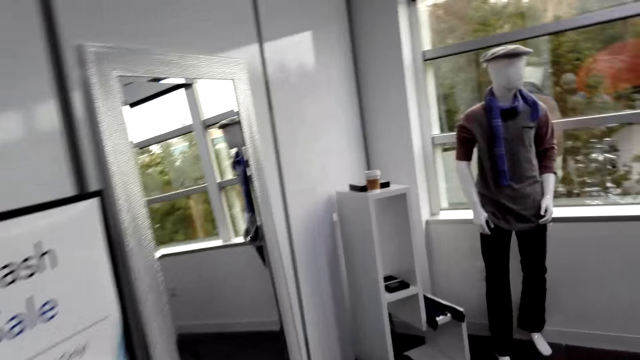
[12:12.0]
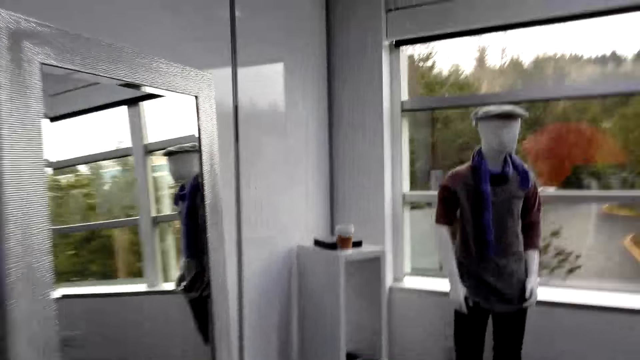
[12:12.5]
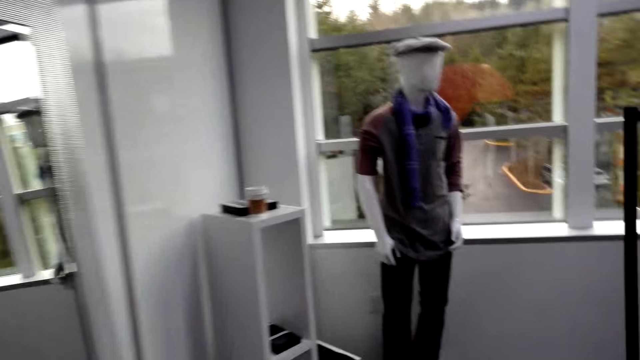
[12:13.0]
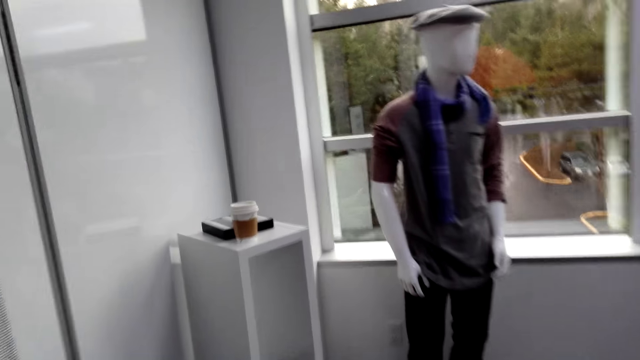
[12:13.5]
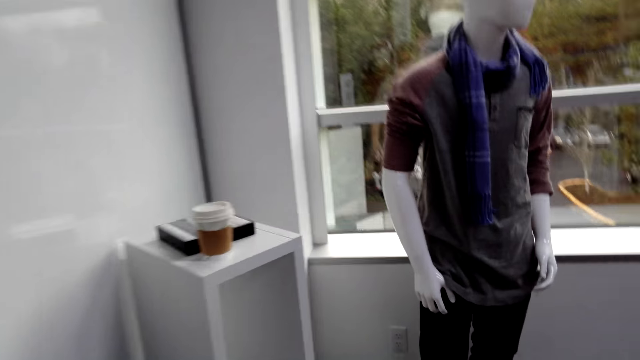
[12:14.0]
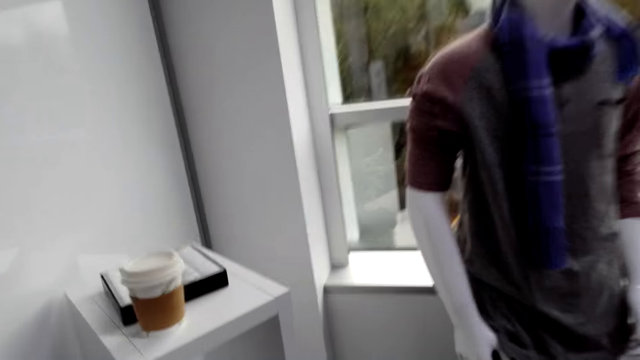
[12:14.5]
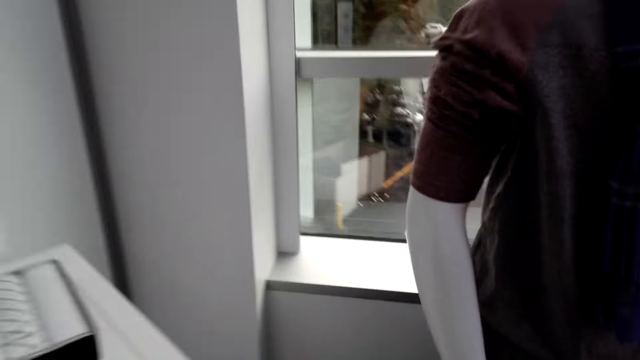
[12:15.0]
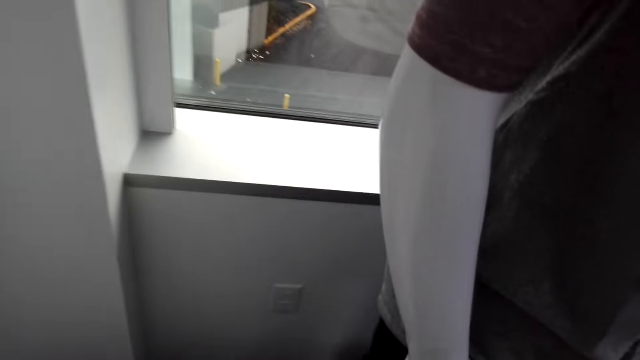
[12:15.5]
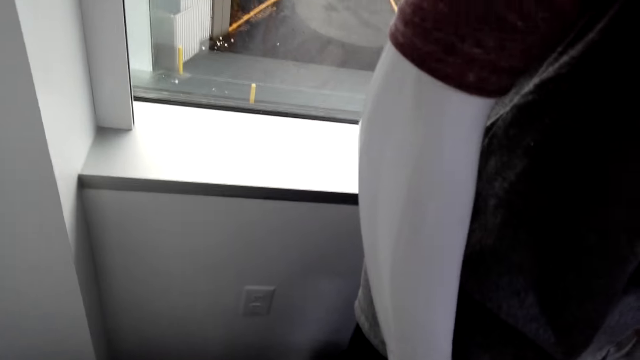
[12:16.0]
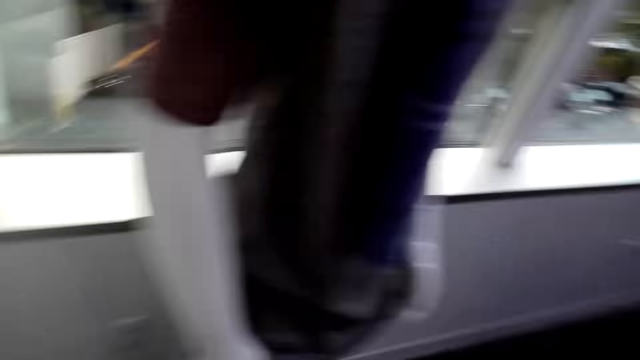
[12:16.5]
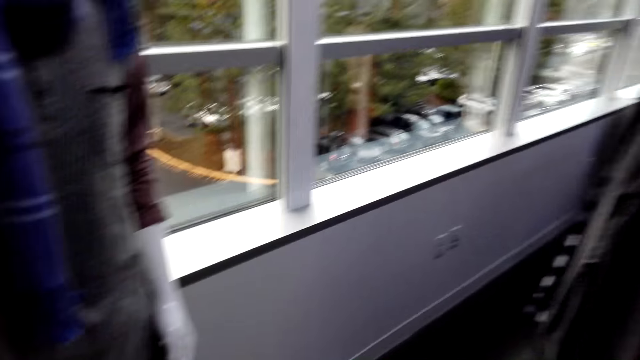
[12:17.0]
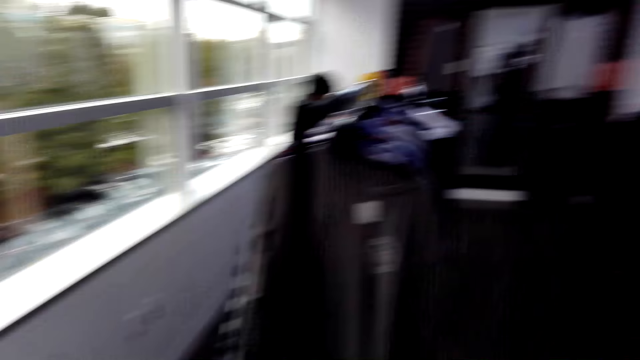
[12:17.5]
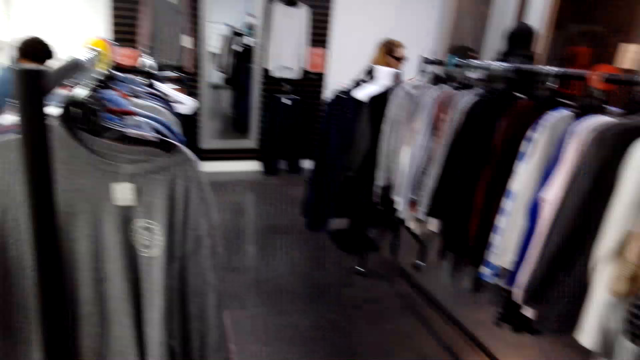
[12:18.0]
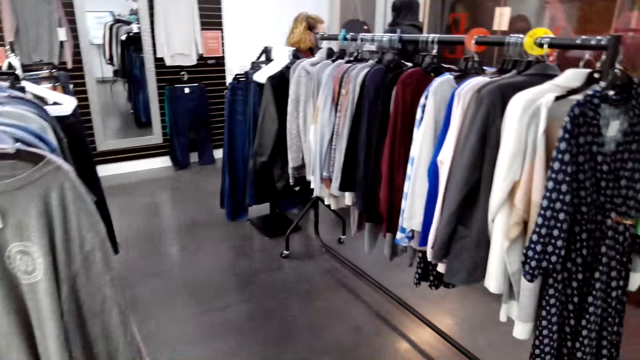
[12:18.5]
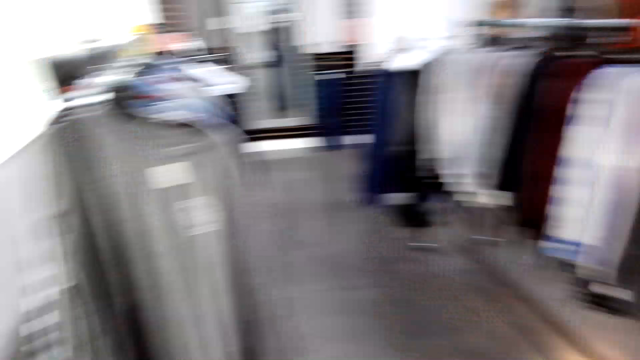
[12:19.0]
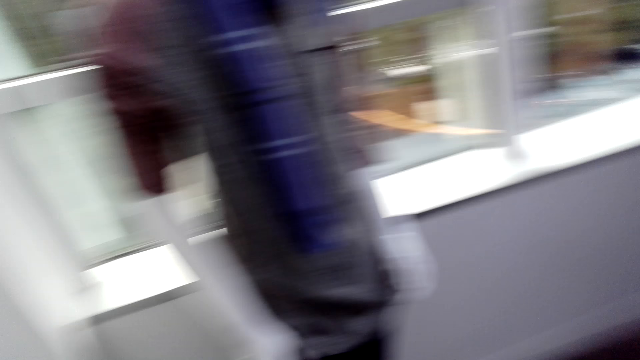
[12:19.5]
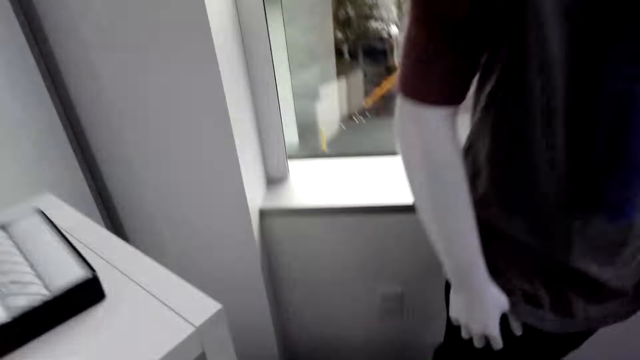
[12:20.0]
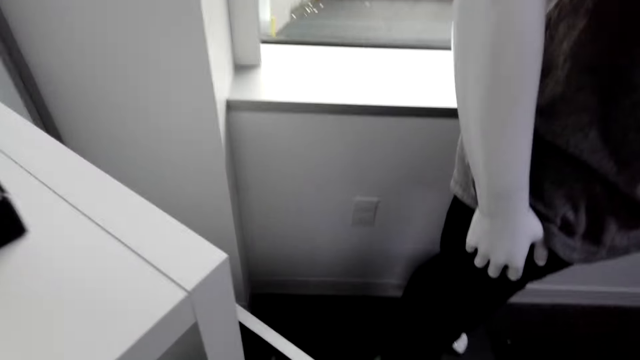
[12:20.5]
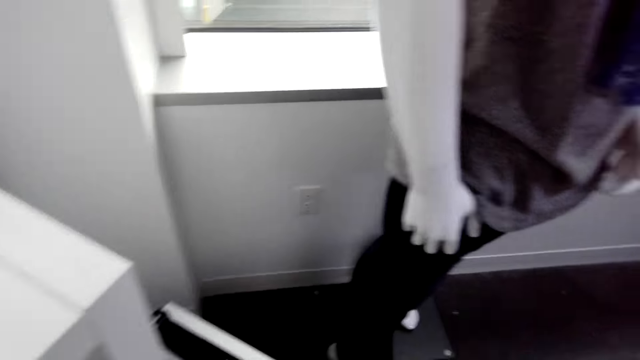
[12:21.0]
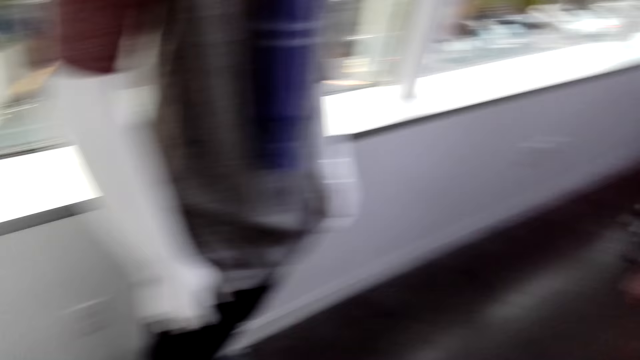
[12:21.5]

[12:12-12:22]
The camera wearer walks around. They turn around.

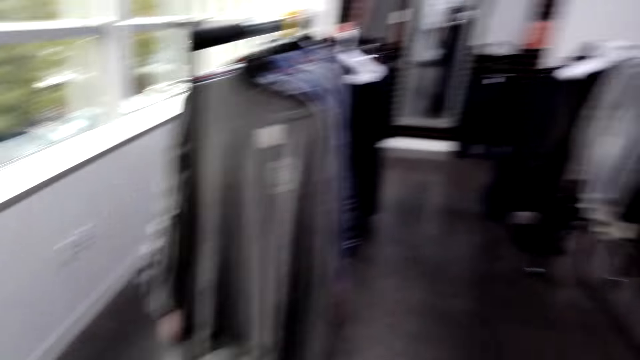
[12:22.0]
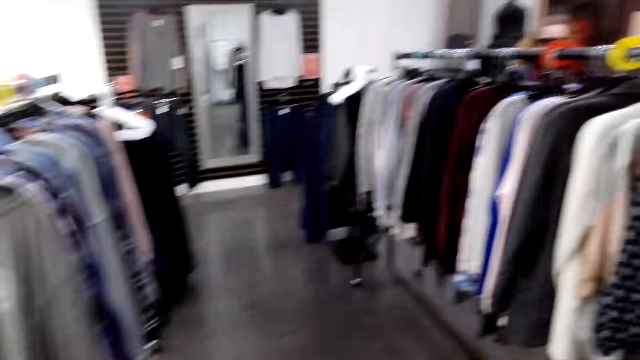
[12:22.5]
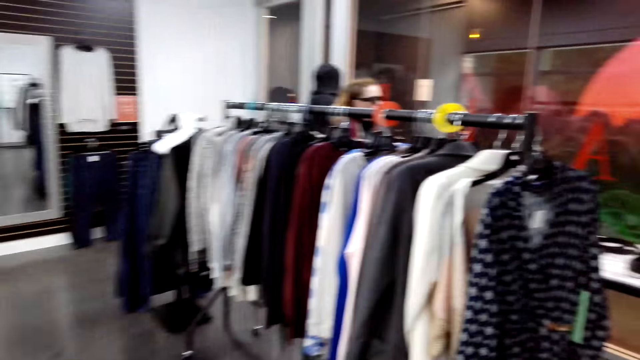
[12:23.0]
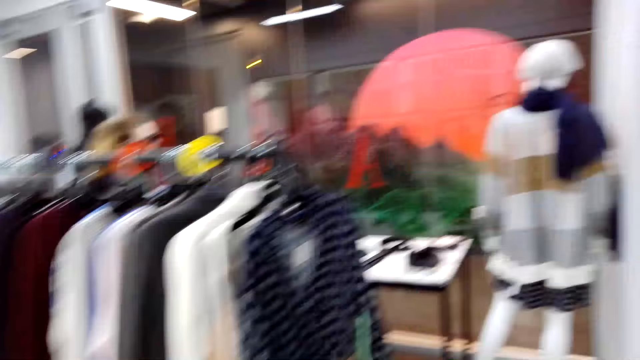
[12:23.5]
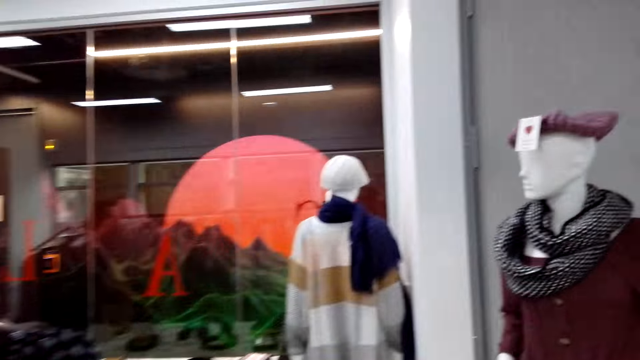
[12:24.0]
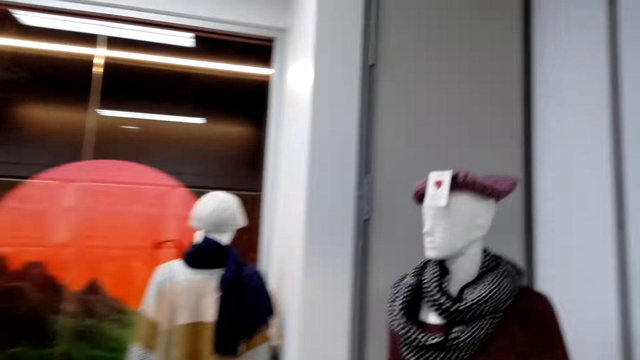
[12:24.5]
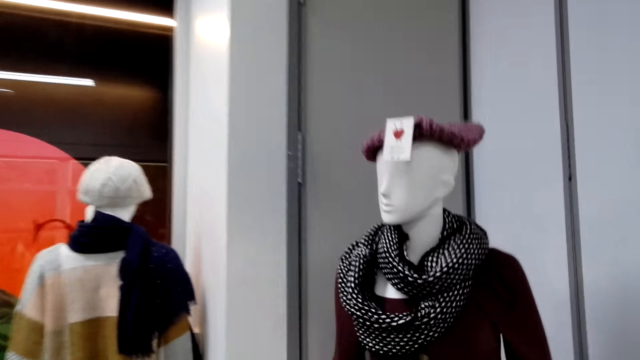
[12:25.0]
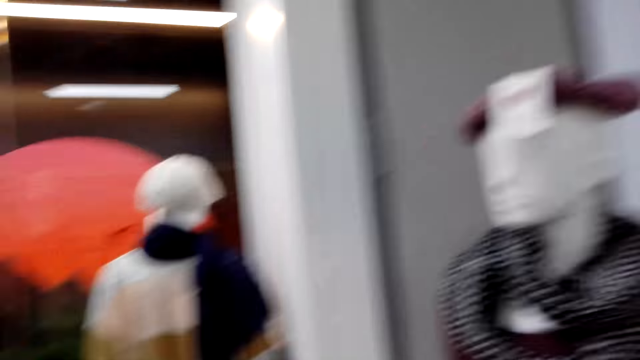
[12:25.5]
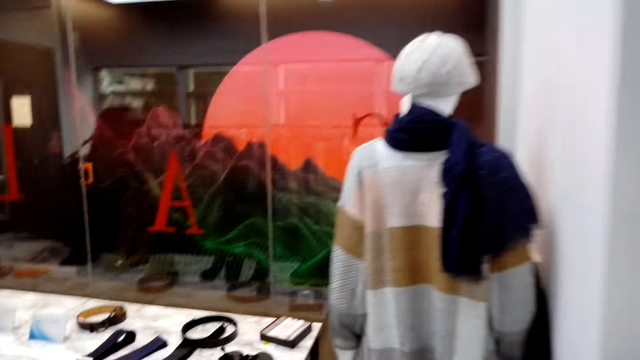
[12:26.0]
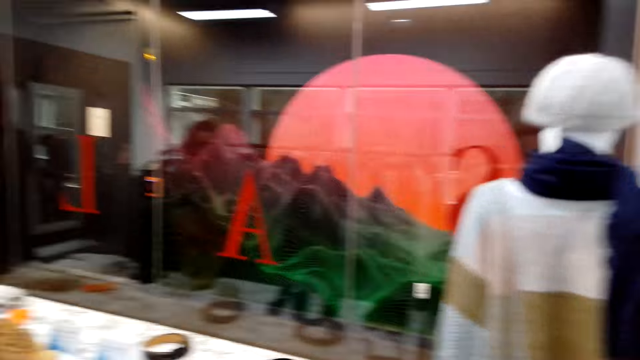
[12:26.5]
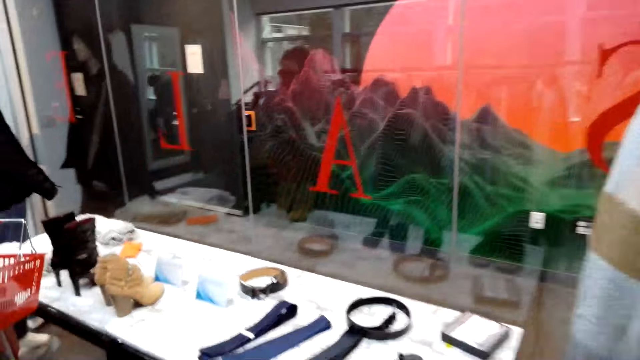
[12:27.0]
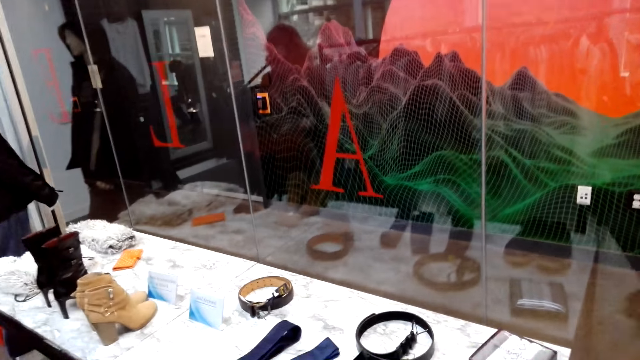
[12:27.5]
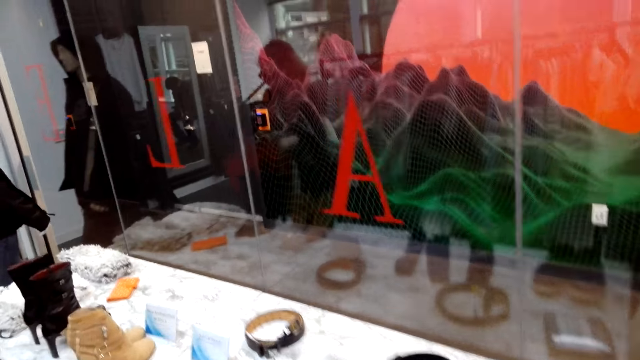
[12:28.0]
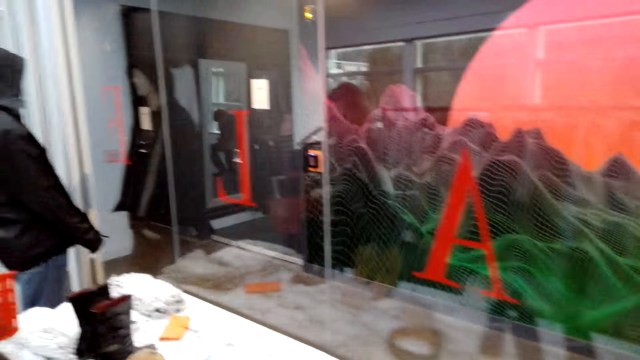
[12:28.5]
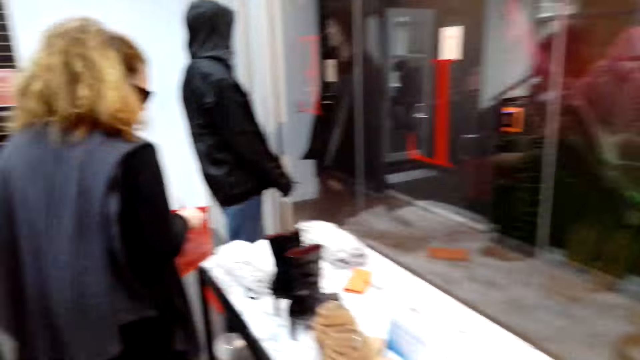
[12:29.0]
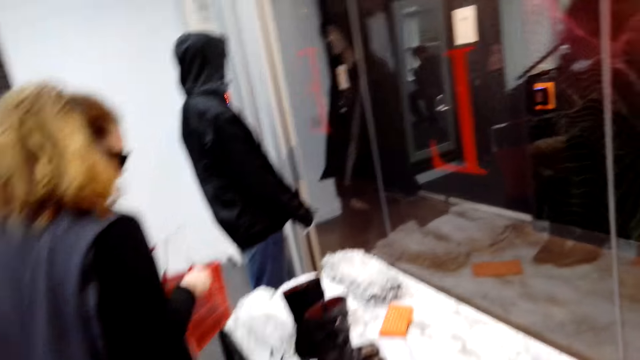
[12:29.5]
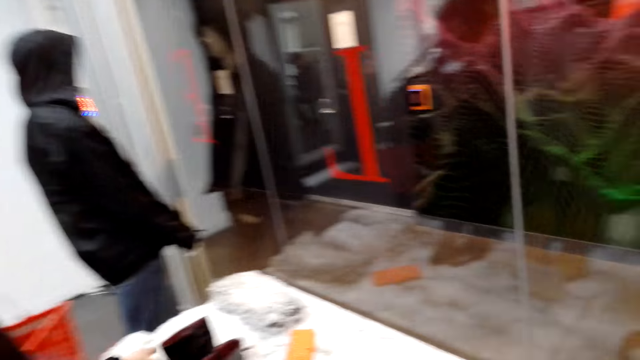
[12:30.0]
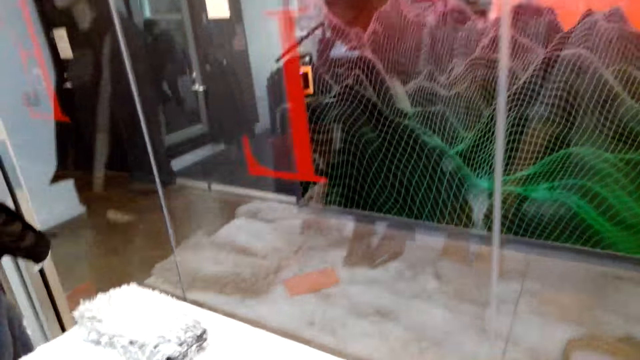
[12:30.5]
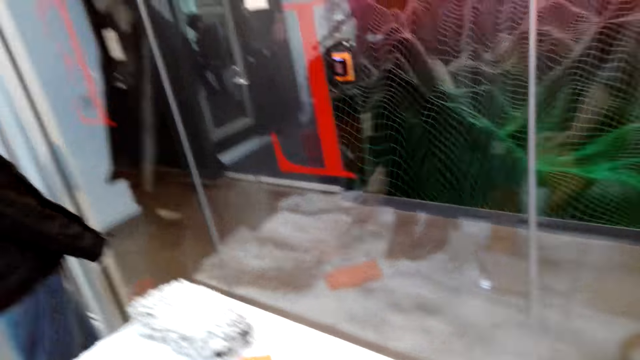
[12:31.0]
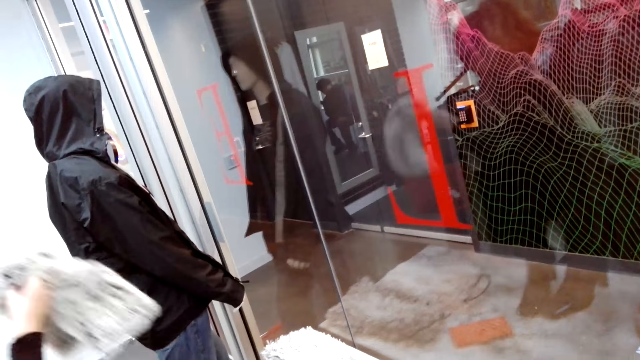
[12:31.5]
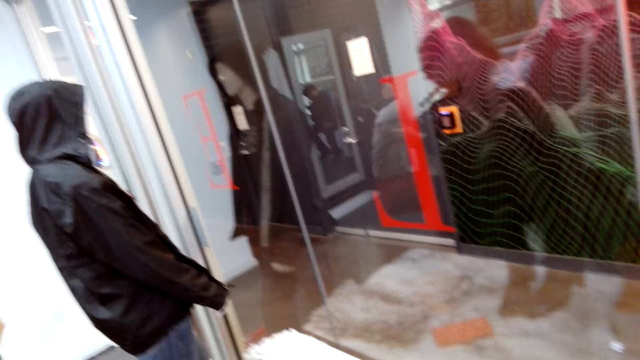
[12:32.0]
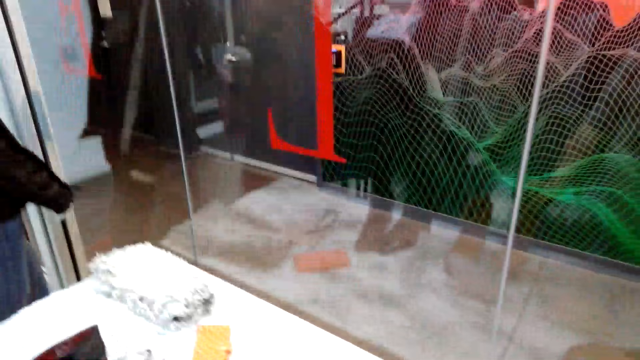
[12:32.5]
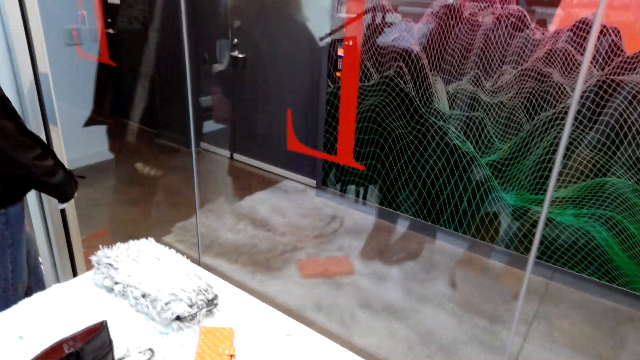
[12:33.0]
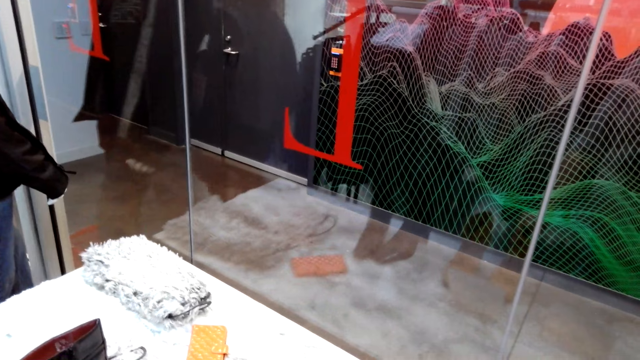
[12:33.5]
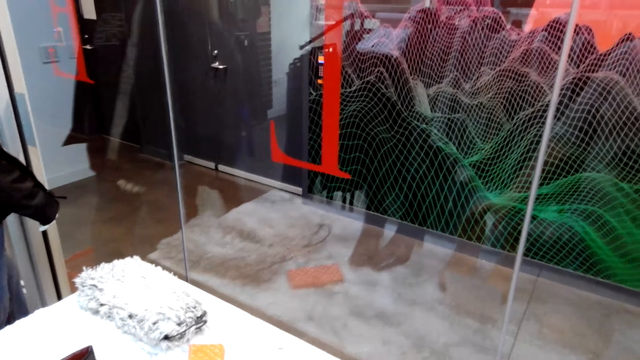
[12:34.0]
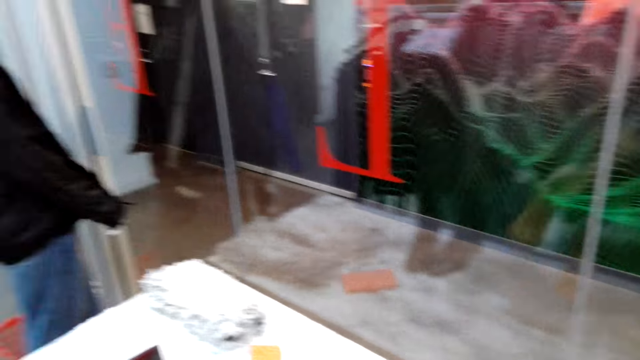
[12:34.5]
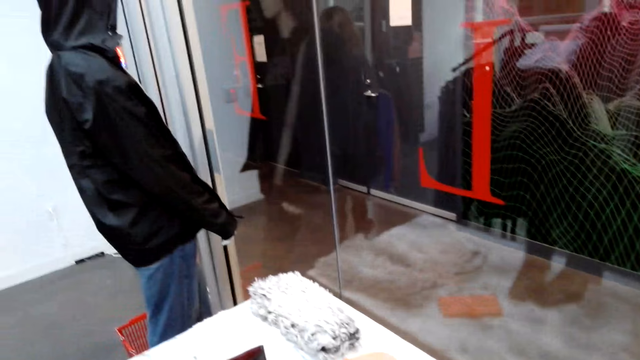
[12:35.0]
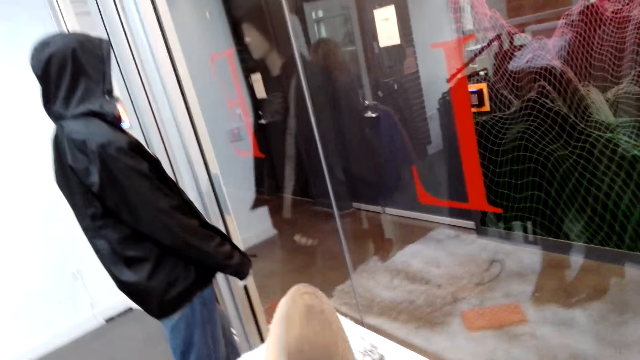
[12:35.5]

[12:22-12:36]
The camera wearer walks around. They turn around. A man holds a shopping basket. The man picks up a piece of cloth. The man picks up the hat. The camera wearer turns around.
